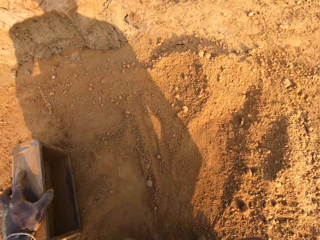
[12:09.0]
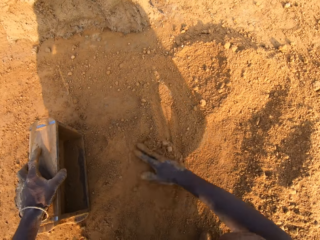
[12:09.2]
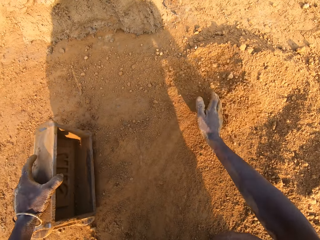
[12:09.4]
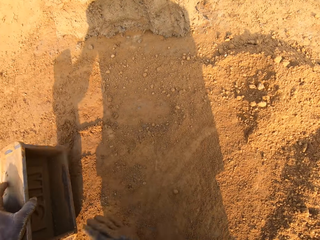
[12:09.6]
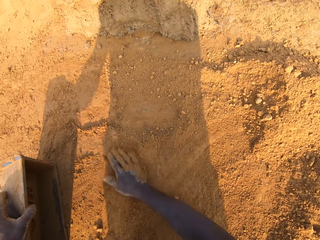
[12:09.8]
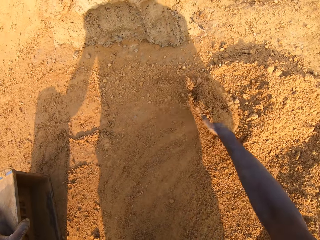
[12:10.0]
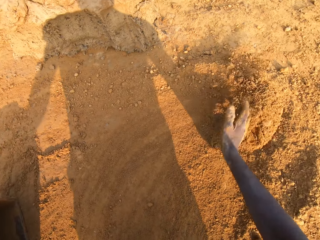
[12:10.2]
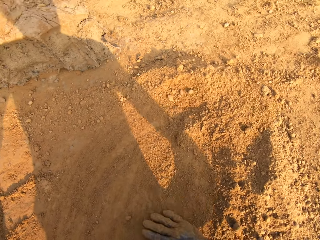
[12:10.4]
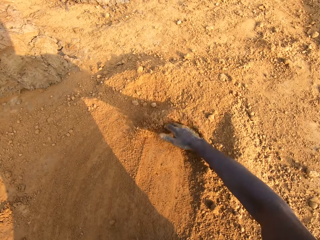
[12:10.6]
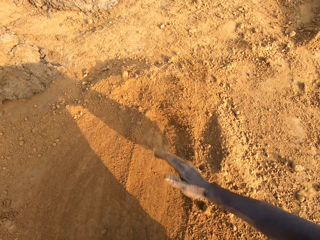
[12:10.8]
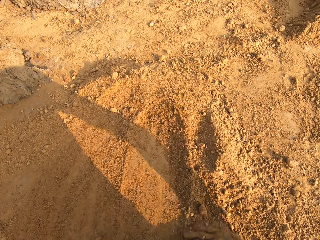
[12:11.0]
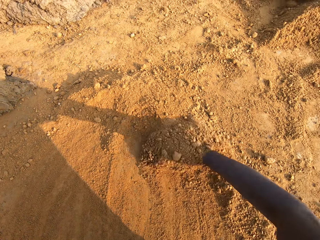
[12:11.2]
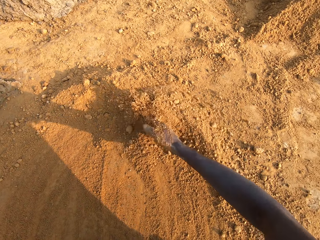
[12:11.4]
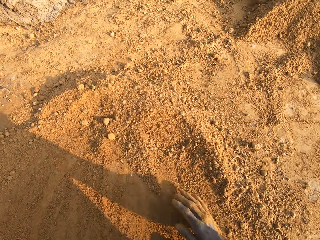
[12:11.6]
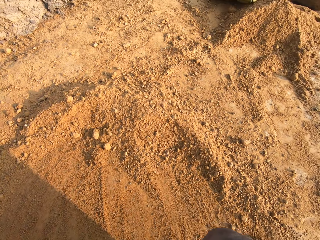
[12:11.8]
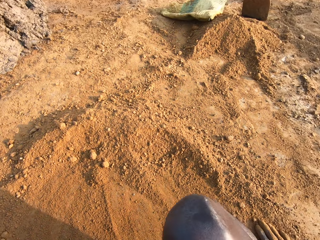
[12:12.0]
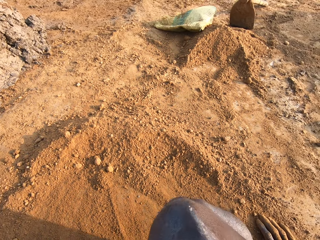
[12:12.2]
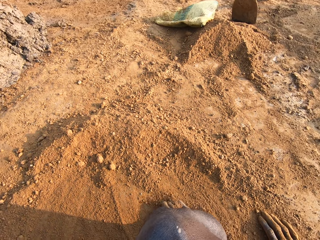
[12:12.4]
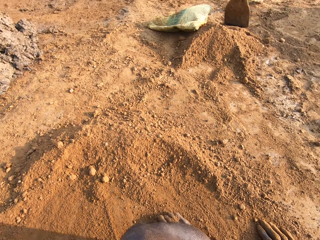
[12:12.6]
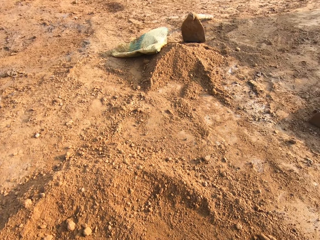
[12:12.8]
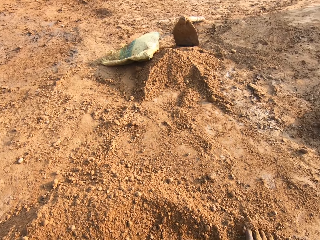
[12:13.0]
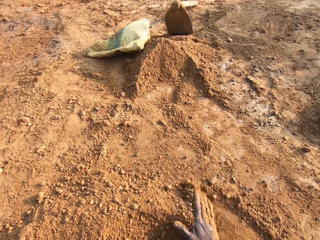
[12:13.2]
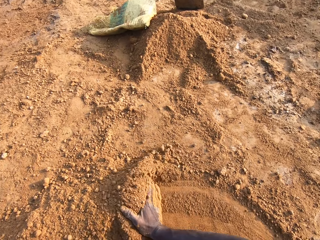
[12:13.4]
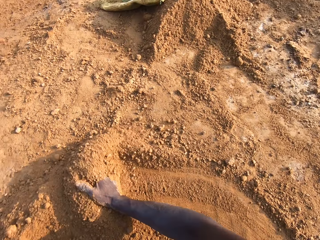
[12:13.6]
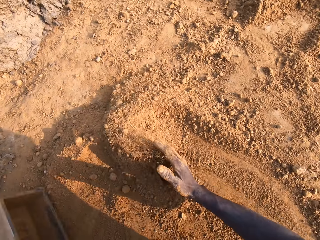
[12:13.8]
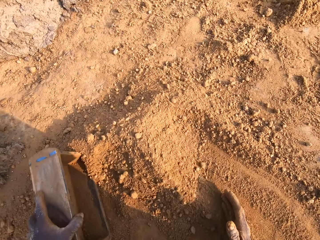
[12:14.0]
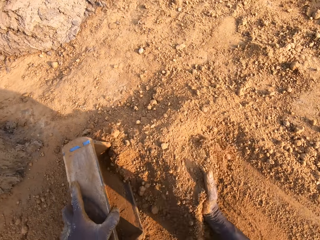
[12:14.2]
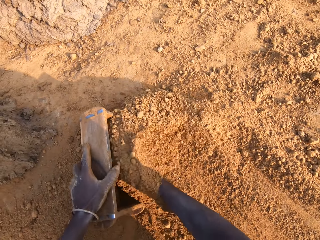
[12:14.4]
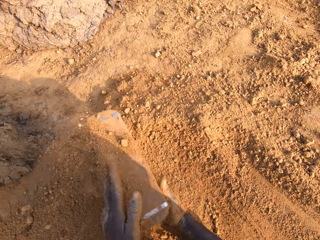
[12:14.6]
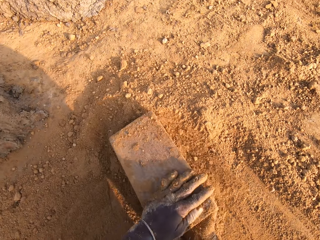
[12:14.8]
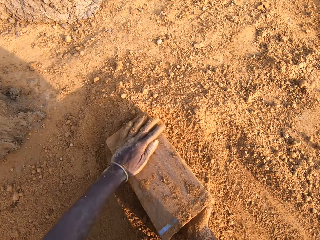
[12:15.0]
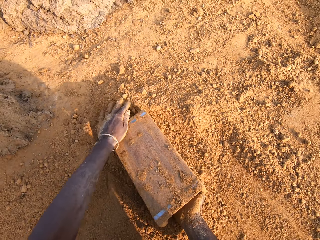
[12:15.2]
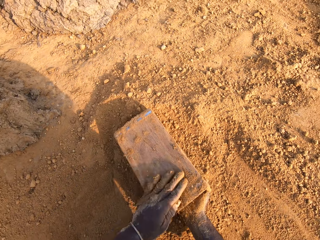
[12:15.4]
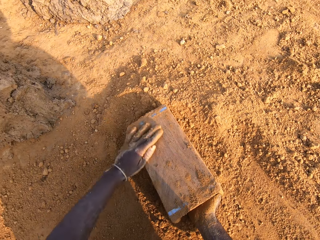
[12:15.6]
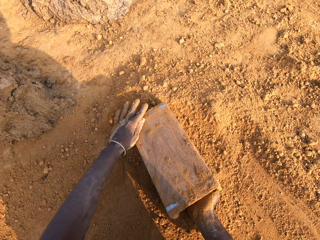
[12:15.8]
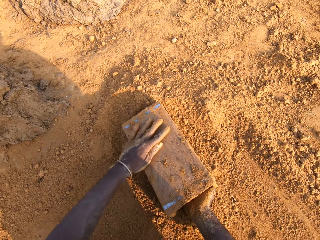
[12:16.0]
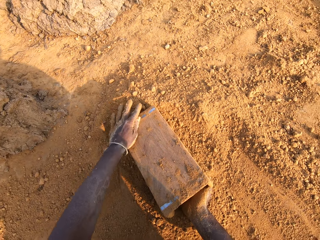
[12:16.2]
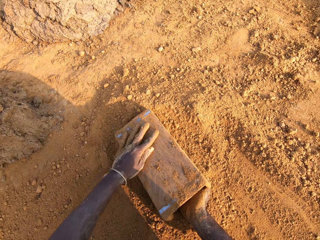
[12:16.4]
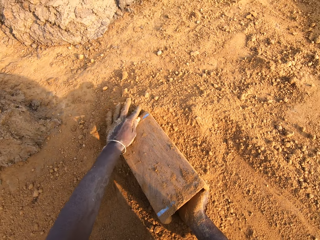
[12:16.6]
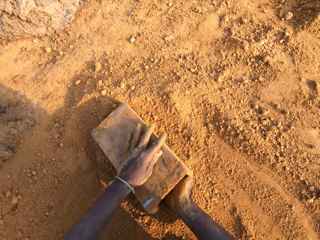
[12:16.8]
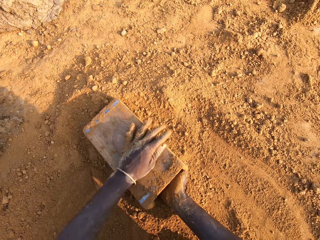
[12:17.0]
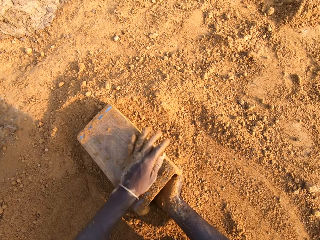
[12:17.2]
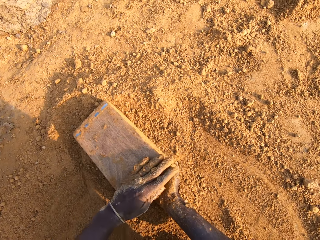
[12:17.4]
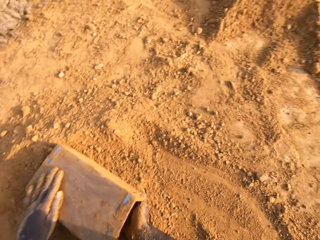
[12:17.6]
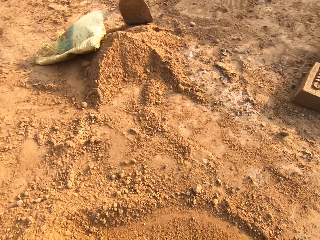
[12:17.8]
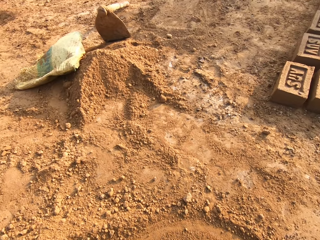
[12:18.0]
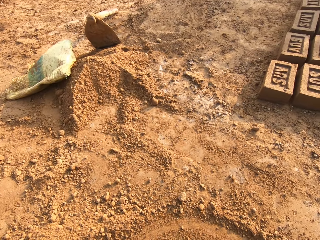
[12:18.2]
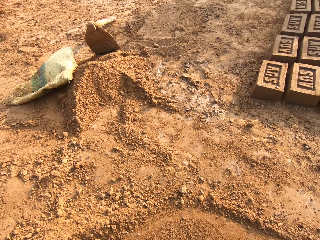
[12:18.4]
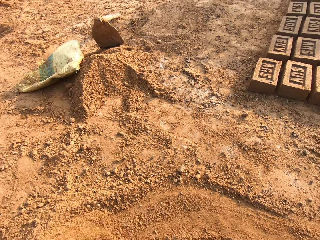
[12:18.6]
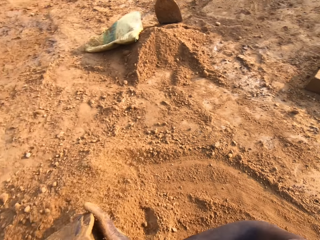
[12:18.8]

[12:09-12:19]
The camera wearer gathers sand from the ground with his right hand. He pours the sand into the iron brick mold with his right hand. He wipes the bottom of the iron brick mold with his left hand.

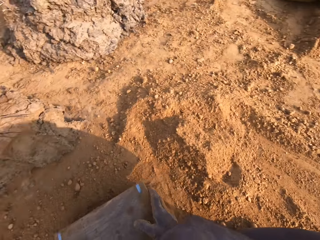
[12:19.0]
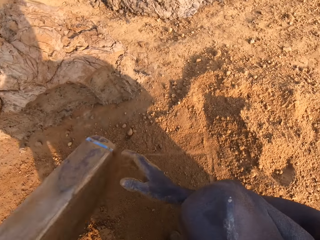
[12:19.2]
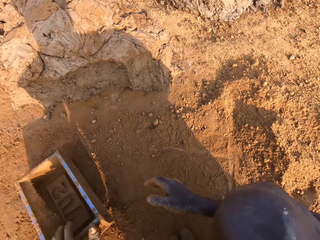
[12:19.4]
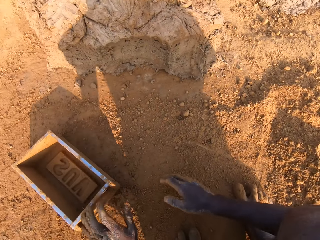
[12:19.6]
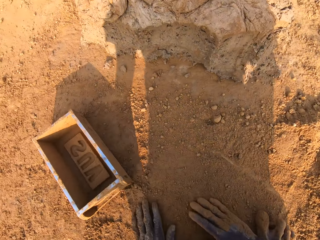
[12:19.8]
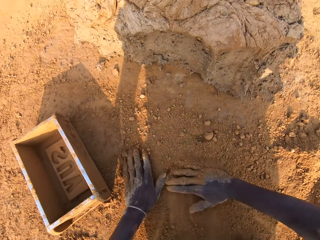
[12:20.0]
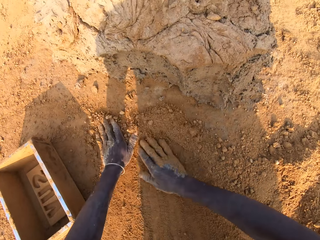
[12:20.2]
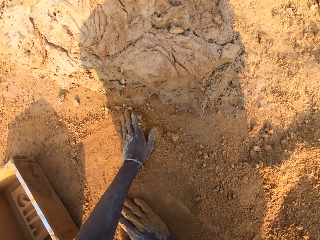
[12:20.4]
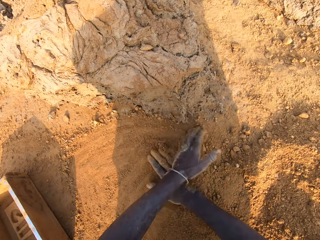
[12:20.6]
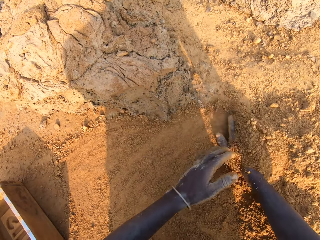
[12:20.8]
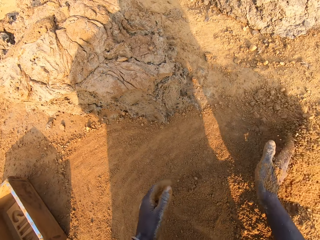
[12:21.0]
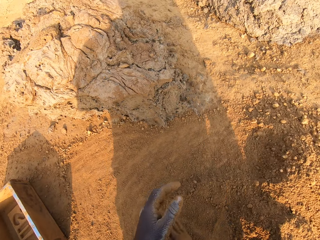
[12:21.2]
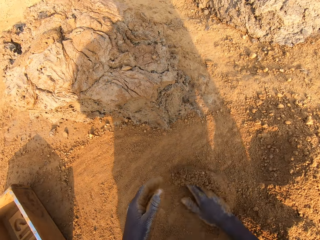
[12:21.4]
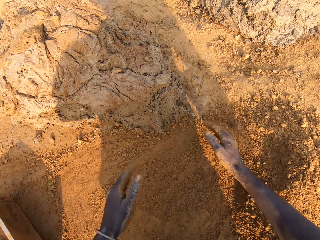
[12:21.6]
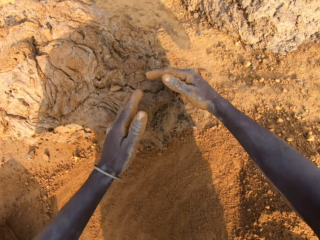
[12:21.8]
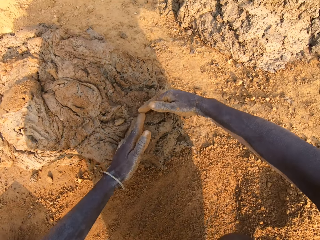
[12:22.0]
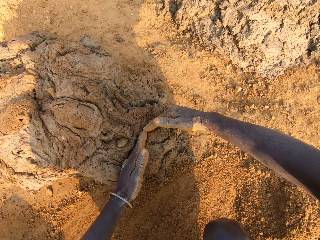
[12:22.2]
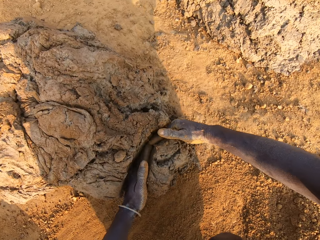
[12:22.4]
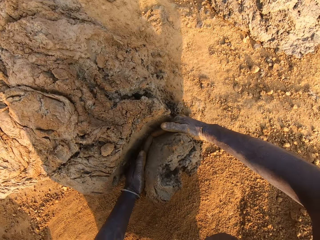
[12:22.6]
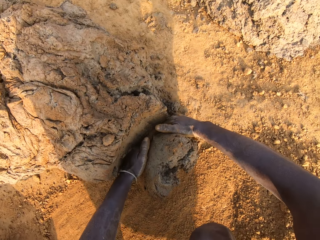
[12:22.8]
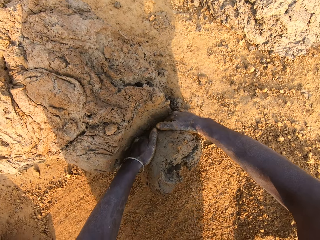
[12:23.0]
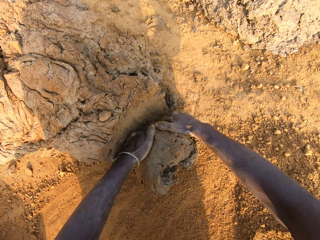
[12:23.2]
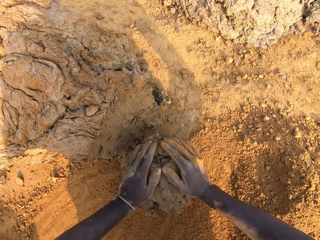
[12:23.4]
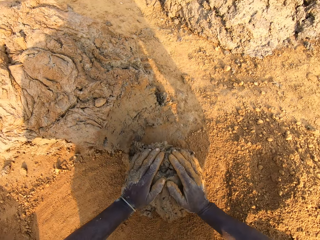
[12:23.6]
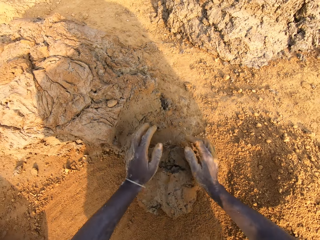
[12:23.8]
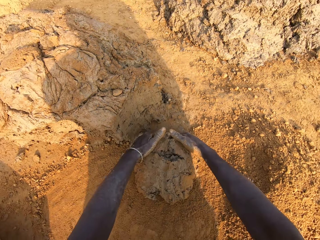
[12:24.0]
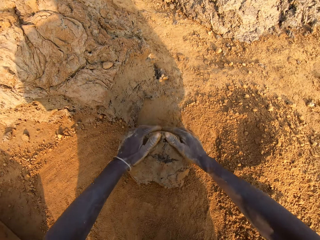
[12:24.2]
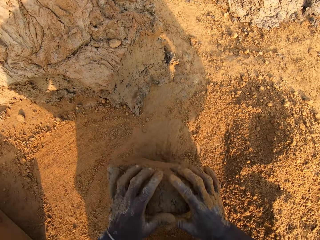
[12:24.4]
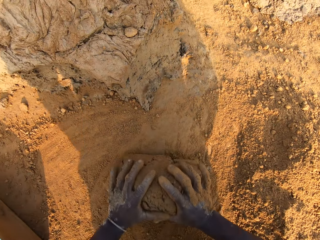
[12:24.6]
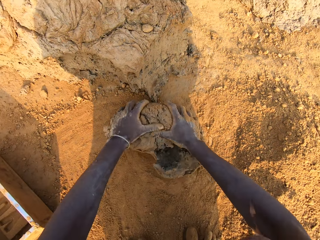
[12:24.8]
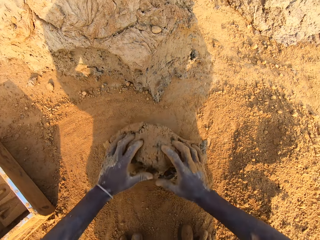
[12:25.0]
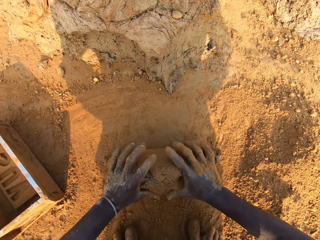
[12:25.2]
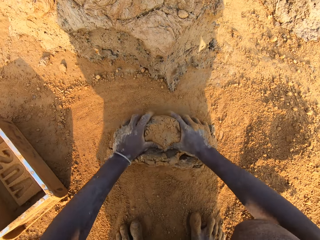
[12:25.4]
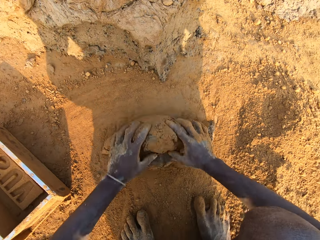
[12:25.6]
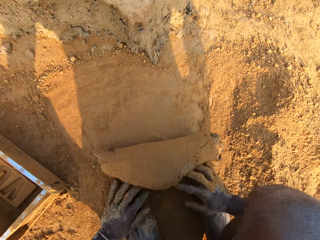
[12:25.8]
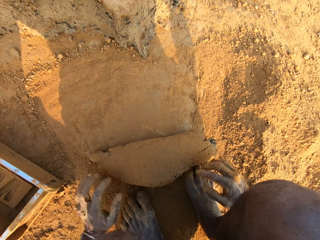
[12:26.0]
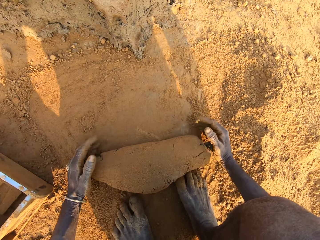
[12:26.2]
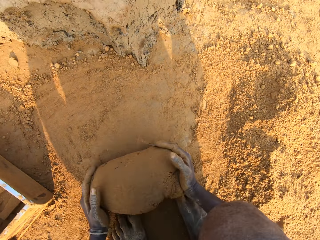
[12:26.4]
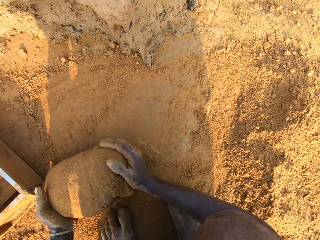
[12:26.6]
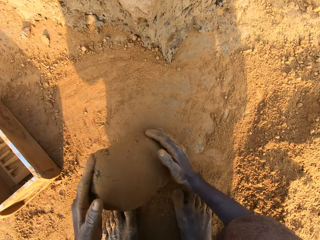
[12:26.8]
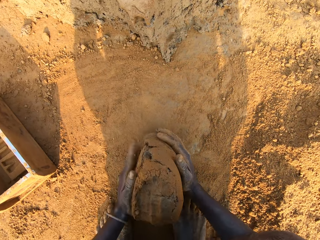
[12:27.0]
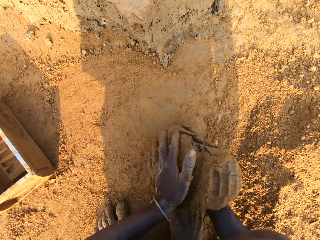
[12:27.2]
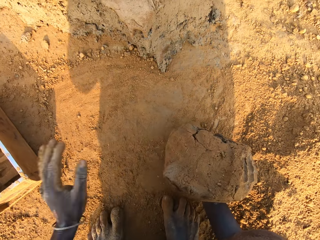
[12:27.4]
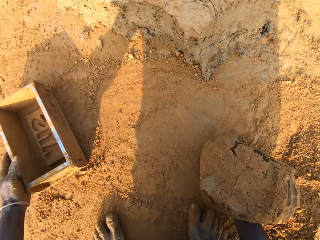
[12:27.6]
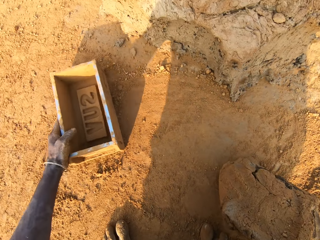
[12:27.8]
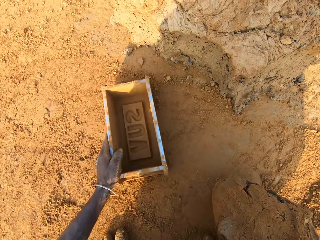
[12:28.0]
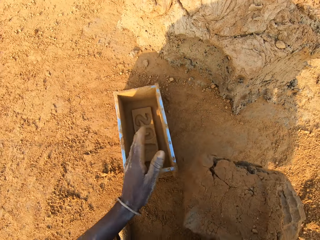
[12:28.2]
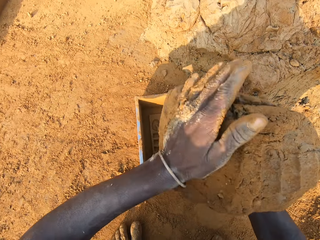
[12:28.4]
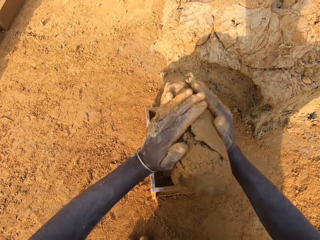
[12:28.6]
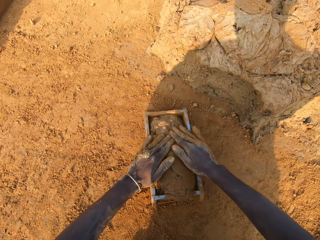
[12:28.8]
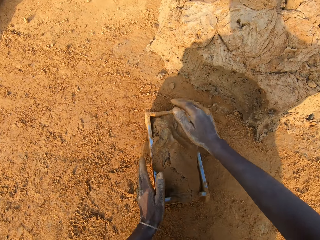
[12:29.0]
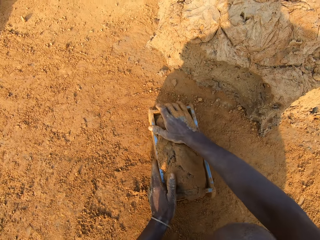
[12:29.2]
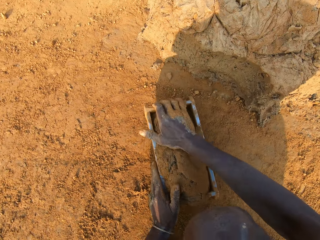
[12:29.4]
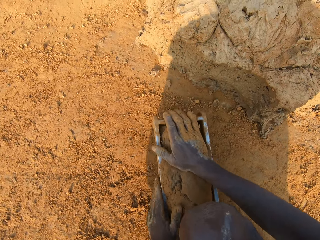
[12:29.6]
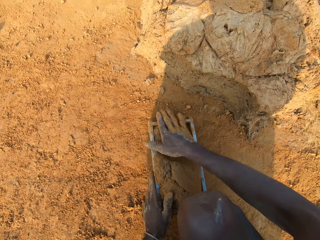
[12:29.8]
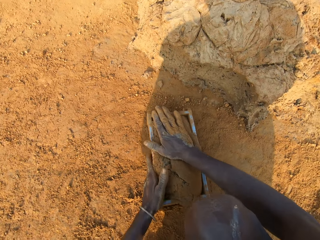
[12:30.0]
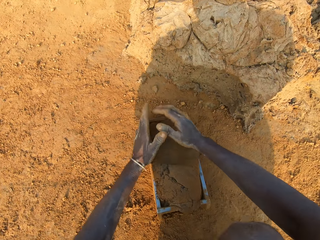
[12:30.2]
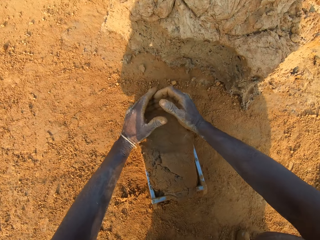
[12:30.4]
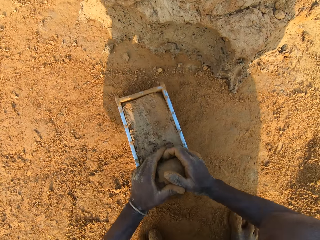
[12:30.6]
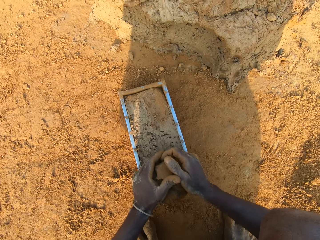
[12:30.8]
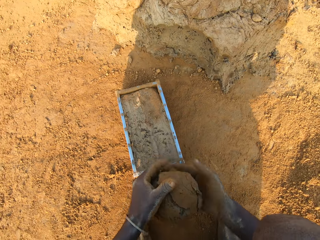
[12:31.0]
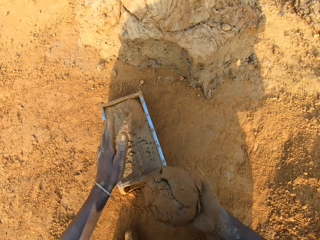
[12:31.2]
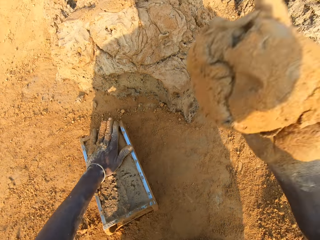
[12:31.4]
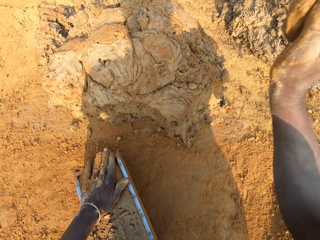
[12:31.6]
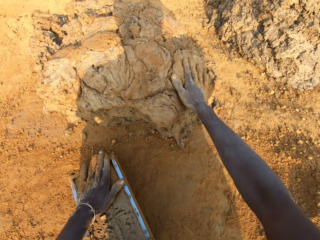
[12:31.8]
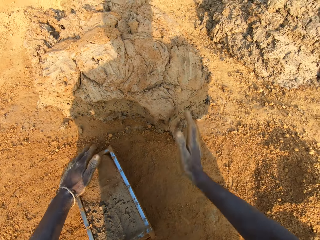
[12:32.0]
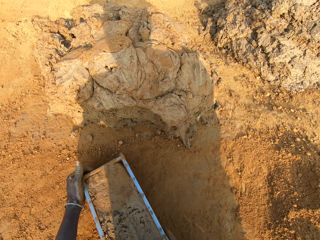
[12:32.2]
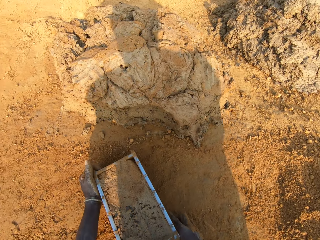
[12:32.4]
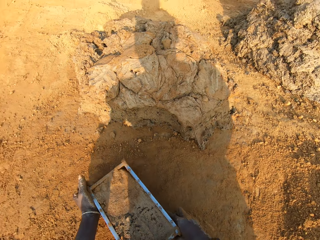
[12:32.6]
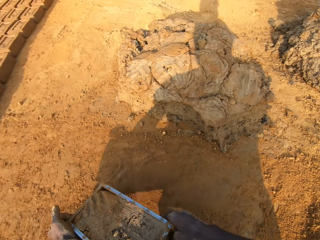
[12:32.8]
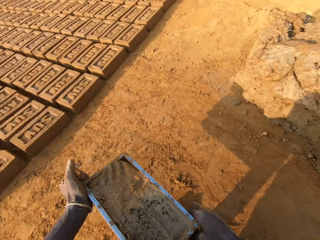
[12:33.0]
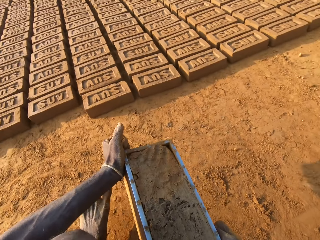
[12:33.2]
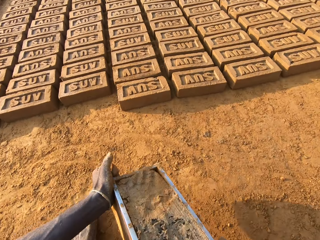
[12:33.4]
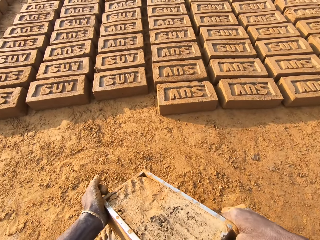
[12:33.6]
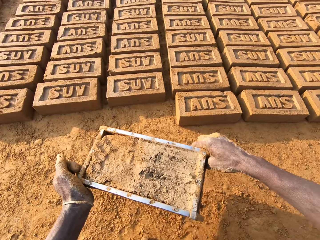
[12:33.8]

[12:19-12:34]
The camera wearer drops the iron brick mold on the ground. He rubs his two hands on the ground. He spreads the soil. He cuts a portion of the concrete or mud from the heap of concrete on the ground with his two hands. He moulds the mud. He mixes the concrete on the ground with his hands. He shifts the iron brick mold on the ground with his left hand. He drops the concrete in his hand in the iron brick mold. He removes the excess concrete from the iron brick mold. He drops the excess concrete on the heap of concrete on the ground. He carries the iron brick mold from the ground with his hands.
